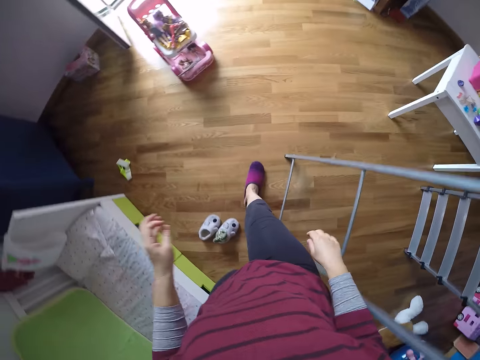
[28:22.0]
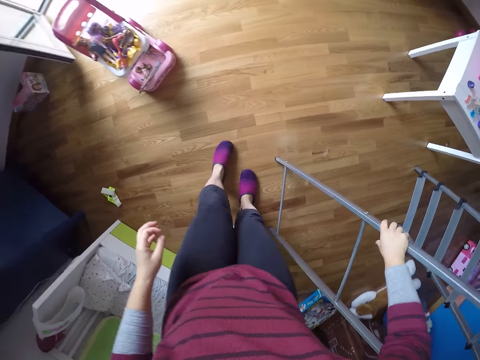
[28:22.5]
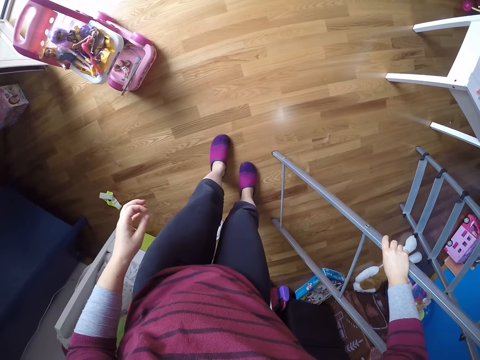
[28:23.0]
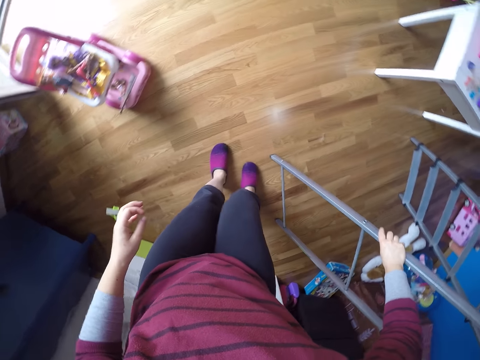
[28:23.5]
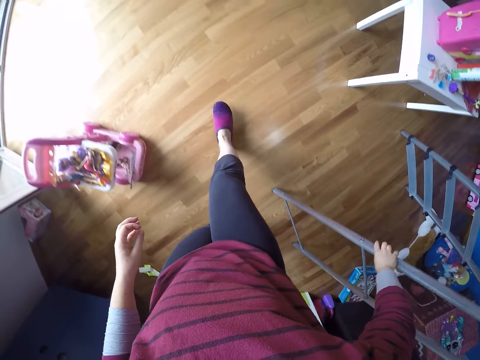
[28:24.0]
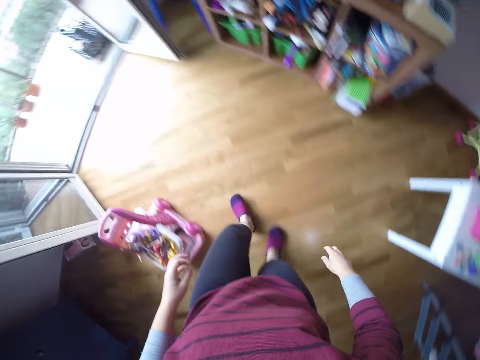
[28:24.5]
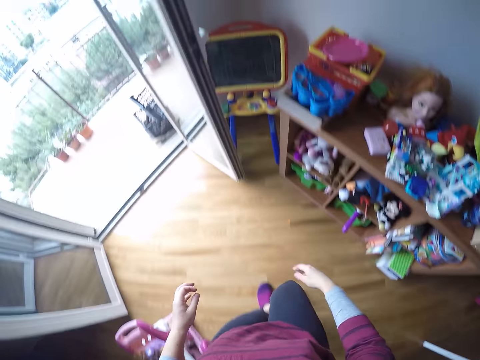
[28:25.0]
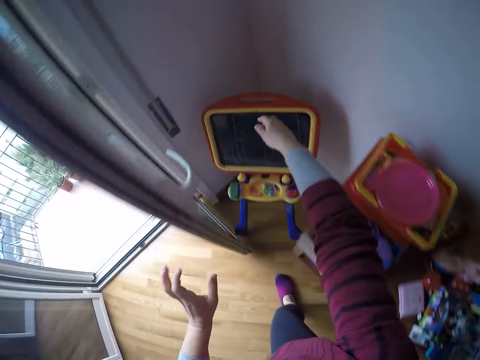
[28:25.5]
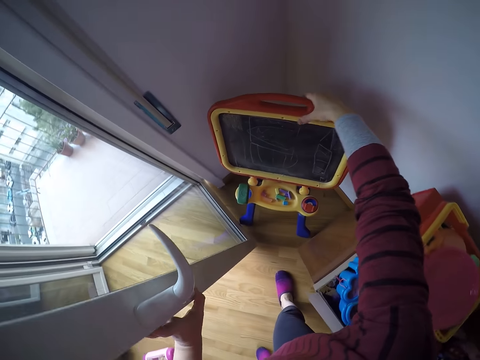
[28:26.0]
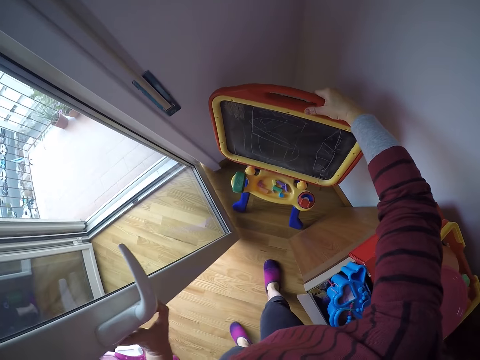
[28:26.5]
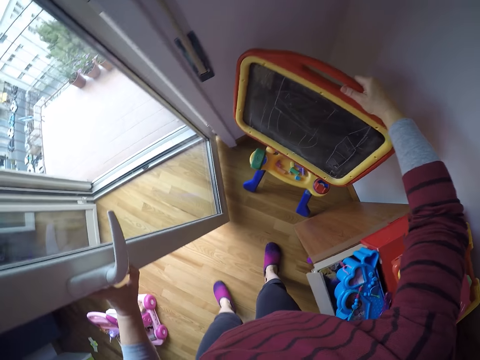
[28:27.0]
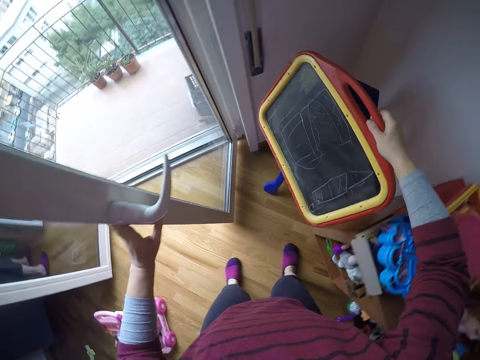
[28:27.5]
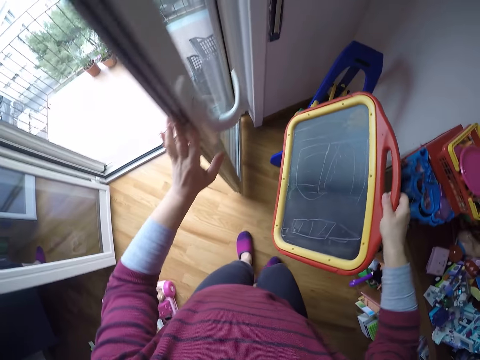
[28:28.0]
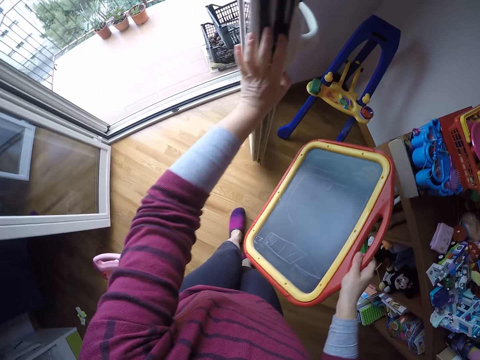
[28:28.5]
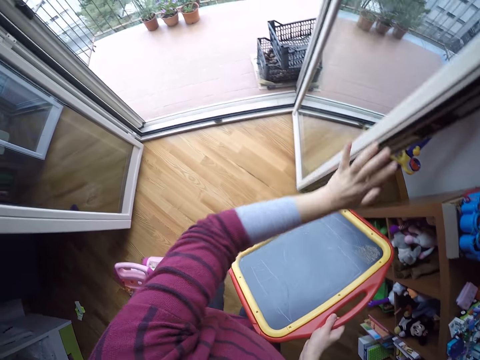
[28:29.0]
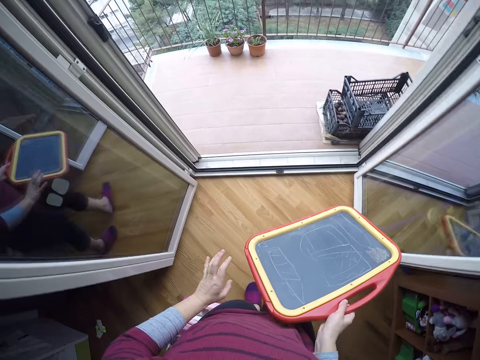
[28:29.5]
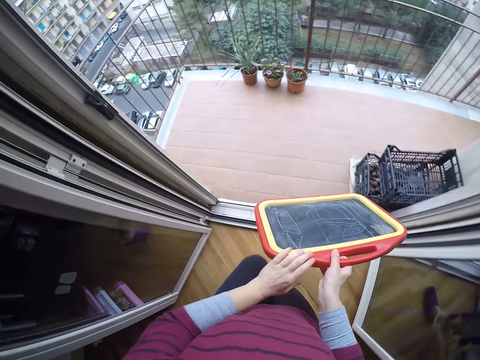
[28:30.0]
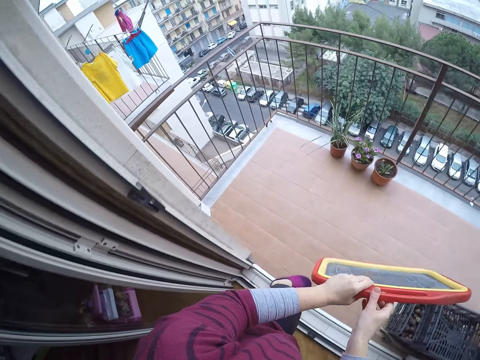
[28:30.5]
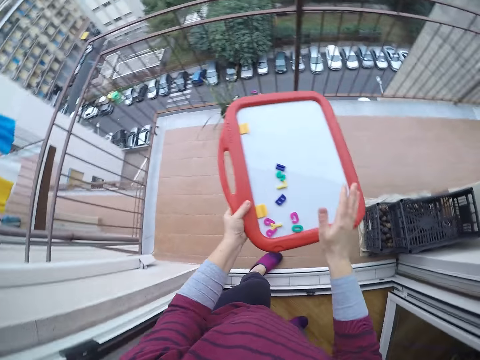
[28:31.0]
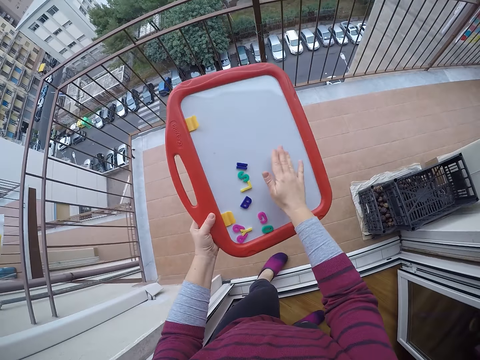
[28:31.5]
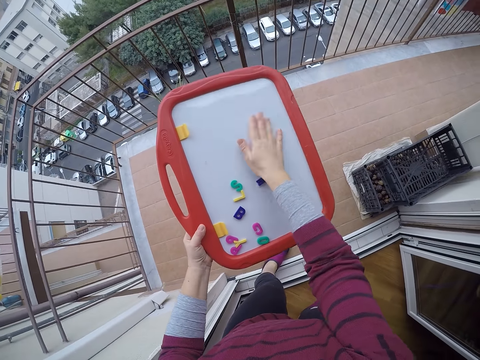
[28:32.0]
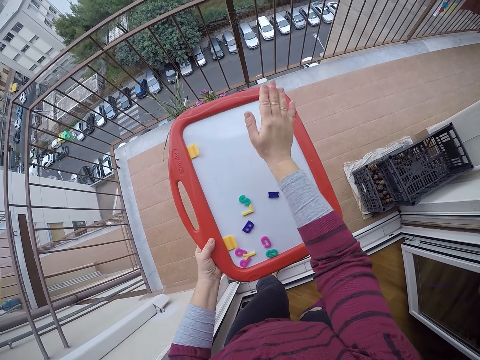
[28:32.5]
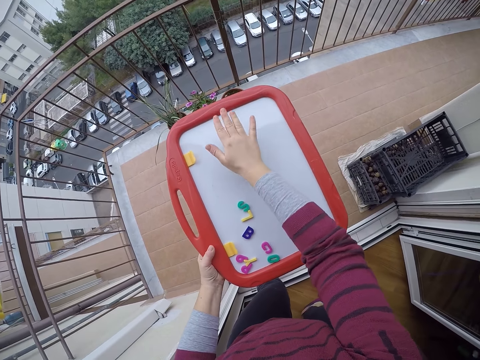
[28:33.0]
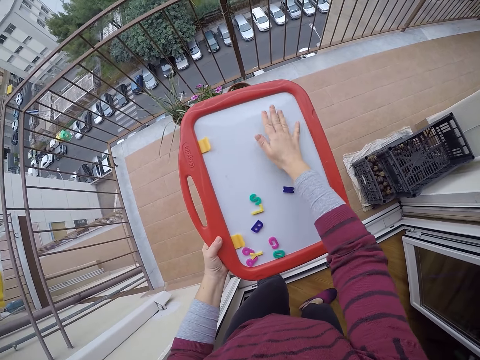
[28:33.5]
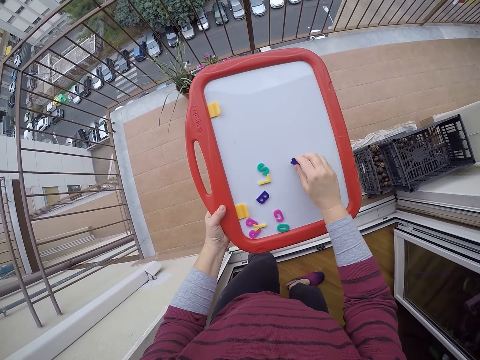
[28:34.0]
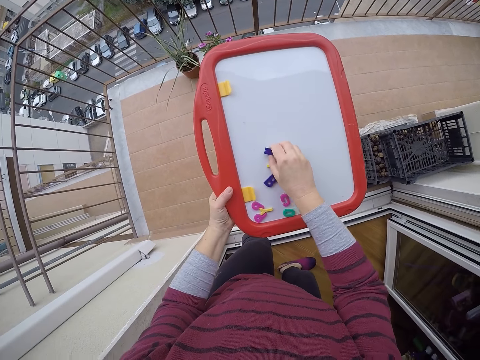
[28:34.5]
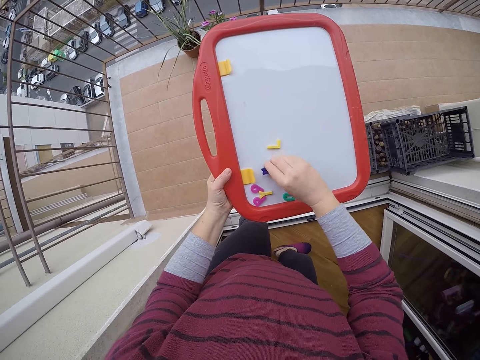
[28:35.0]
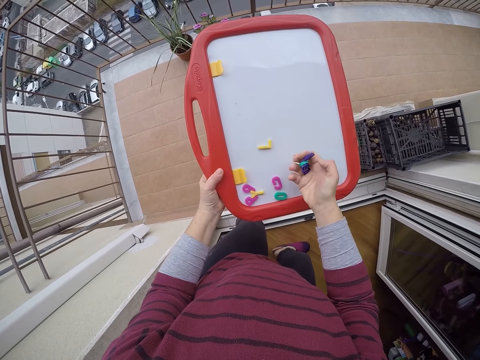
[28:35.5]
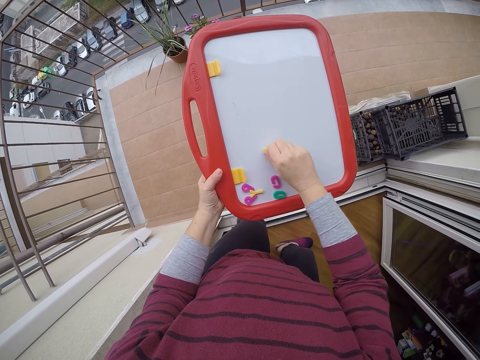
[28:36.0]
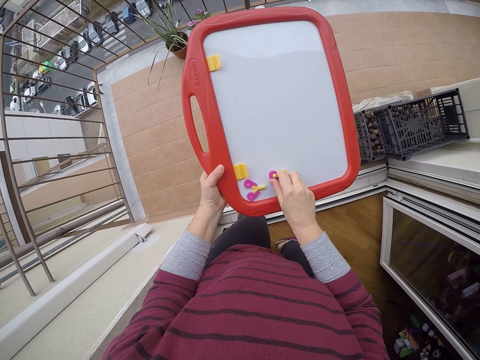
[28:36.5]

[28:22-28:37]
The camera wearer holds the ladder. She walks around. She picks up a kid drawing board from a stand with her right hand. She holds the door. She walks out to the balcony. She passes the board to her left hand. She hits the board with her right hand. She picks the plastic letter toys from the board.

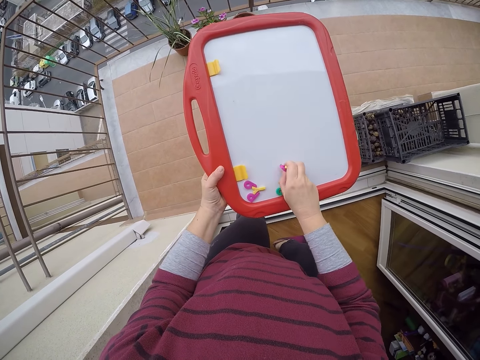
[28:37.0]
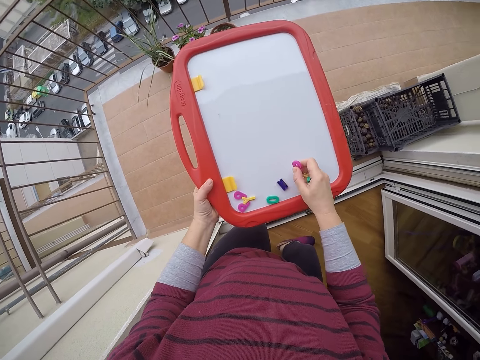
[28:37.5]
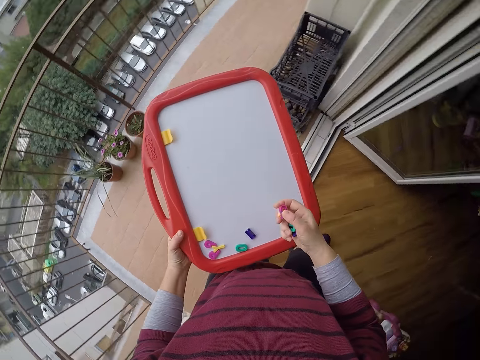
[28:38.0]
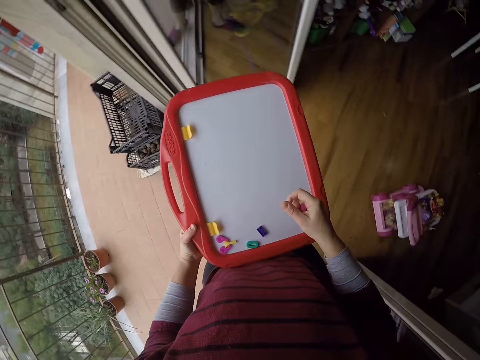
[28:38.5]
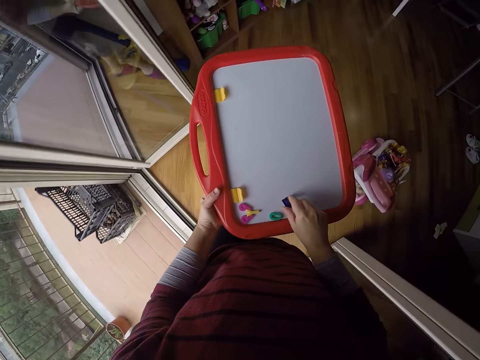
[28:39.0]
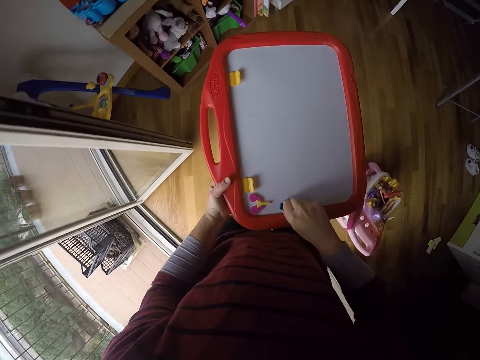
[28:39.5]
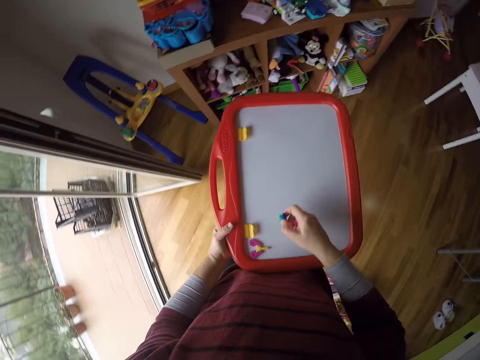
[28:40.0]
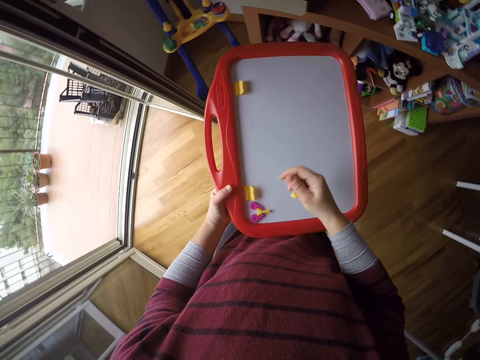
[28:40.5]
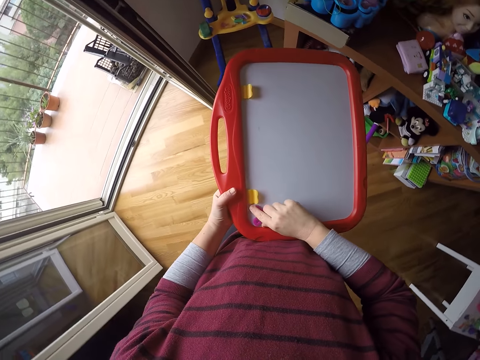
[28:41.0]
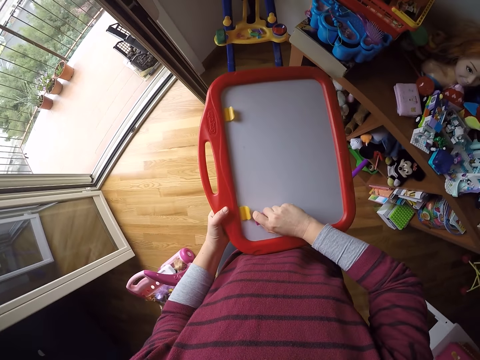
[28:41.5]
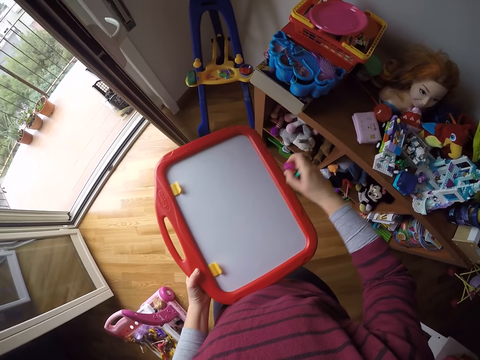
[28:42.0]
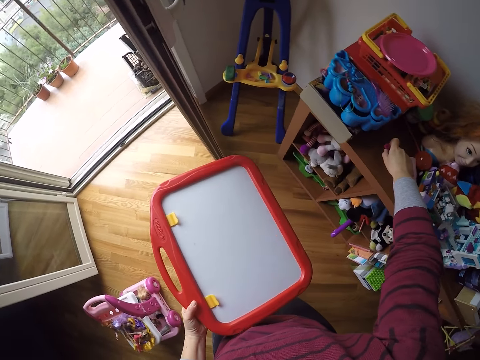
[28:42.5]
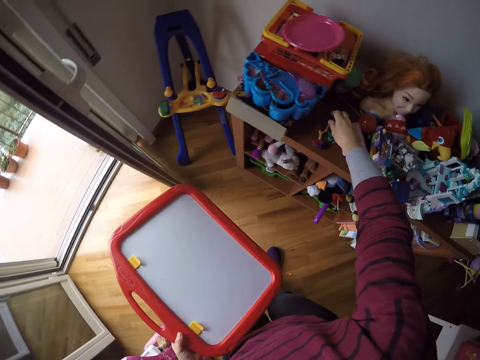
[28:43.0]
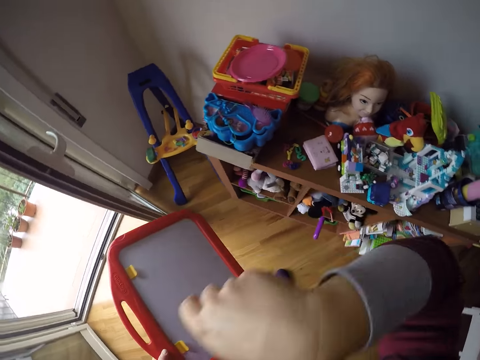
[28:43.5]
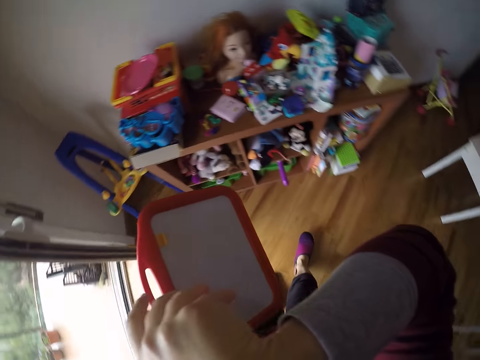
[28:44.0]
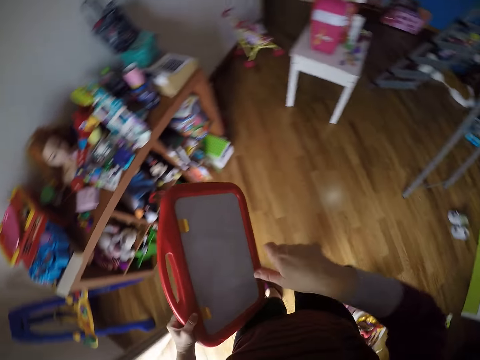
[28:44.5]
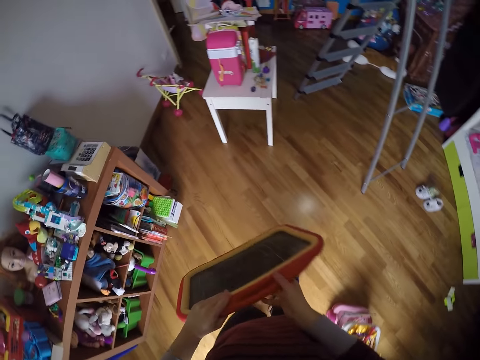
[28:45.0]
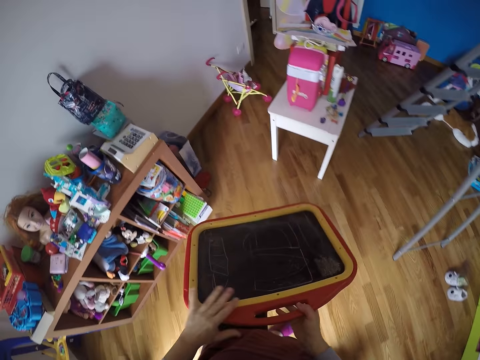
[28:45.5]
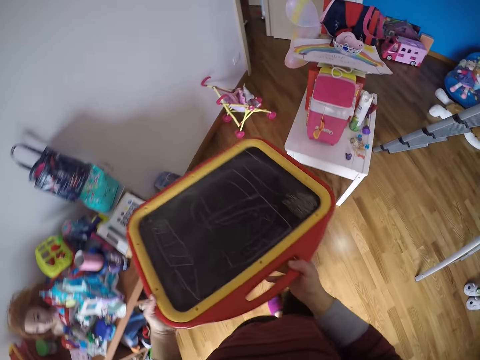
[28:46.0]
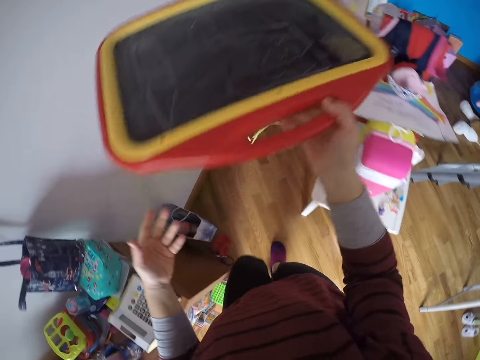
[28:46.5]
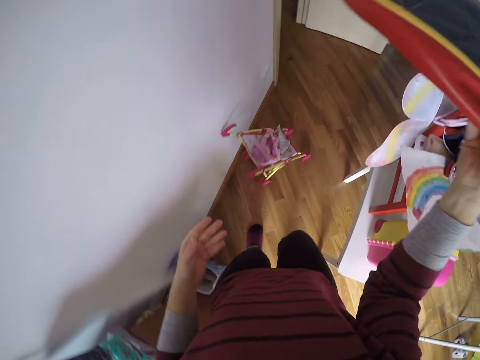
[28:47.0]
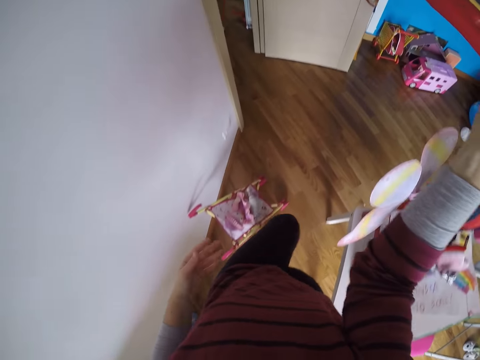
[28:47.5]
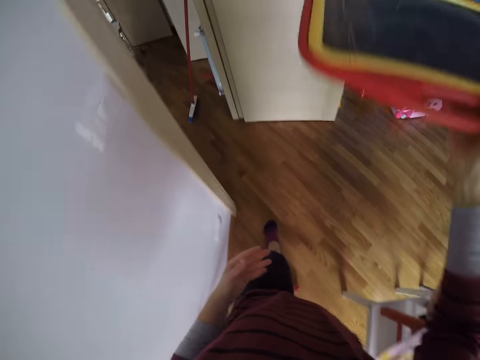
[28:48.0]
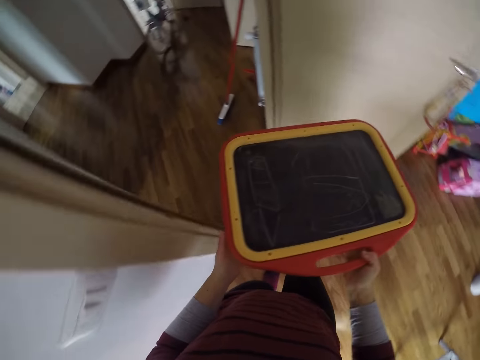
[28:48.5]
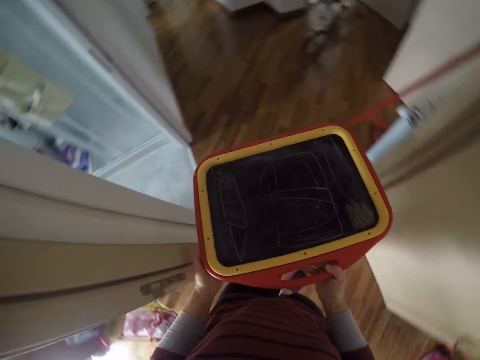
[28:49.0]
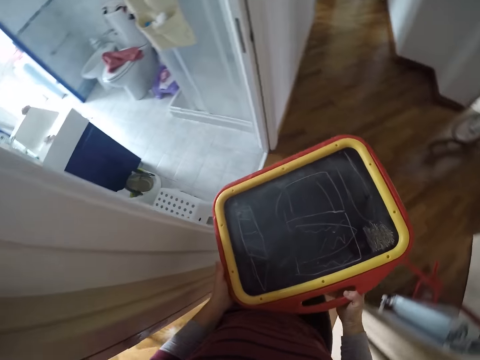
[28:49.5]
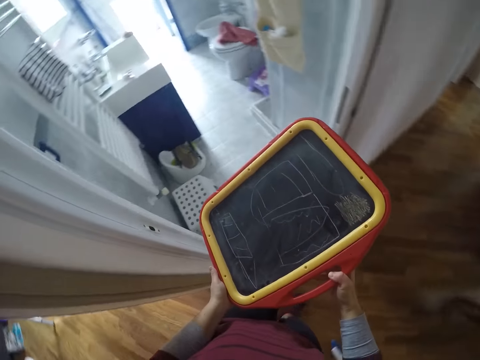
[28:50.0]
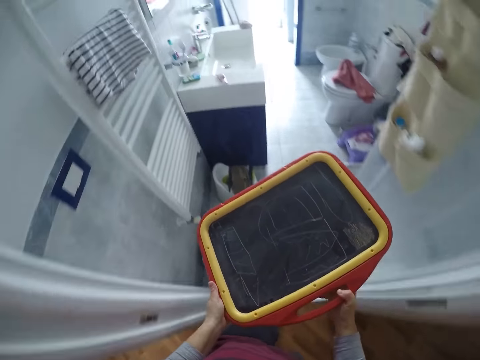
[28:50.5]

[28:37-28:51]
The camera wearer walks back into the room. She turns around. She picks the letters on the kid drawing board. She drops the plastic letter toys on a shelf with her right hand. She touches her face with the back of her right hand. She moves around. She passes the board to her right hand. She walks to the bathroom. She lifts the kid drawing board upwards.
